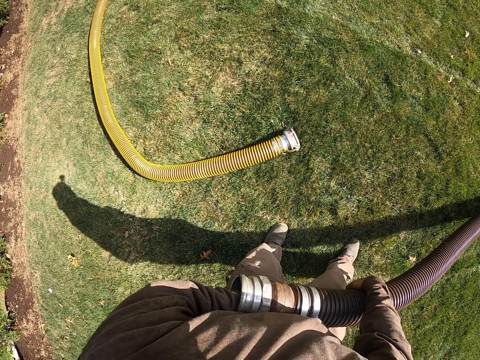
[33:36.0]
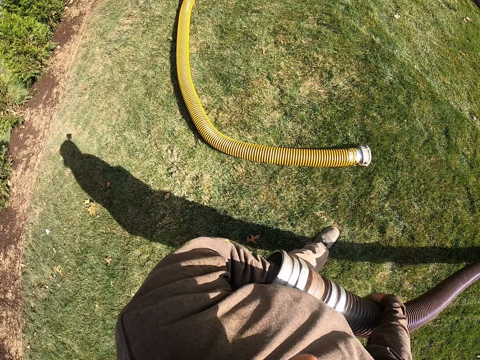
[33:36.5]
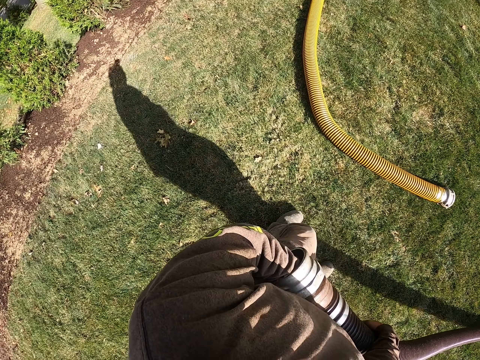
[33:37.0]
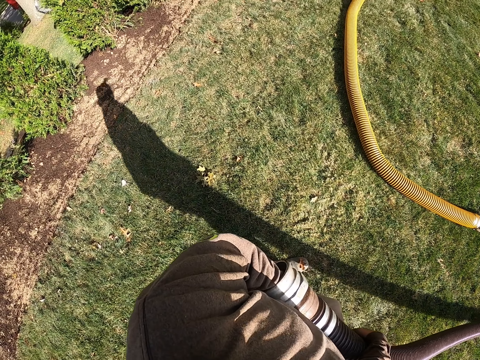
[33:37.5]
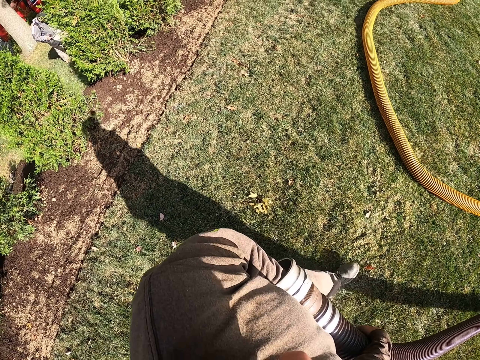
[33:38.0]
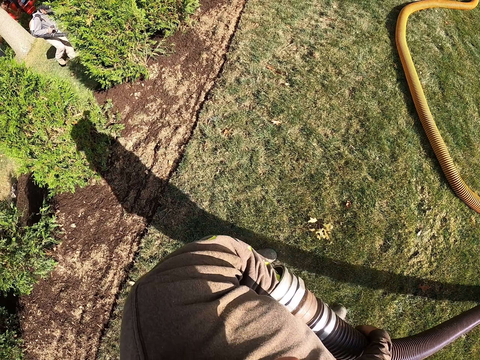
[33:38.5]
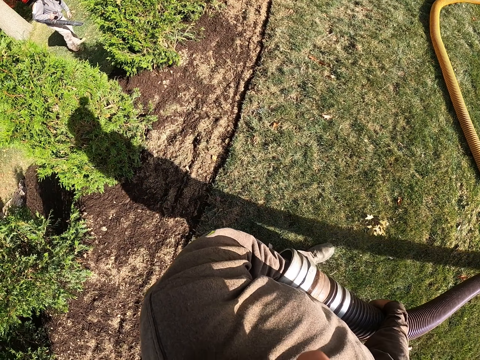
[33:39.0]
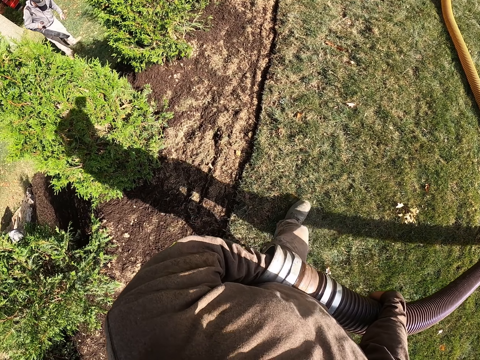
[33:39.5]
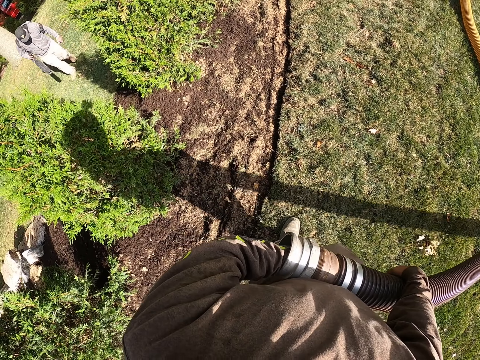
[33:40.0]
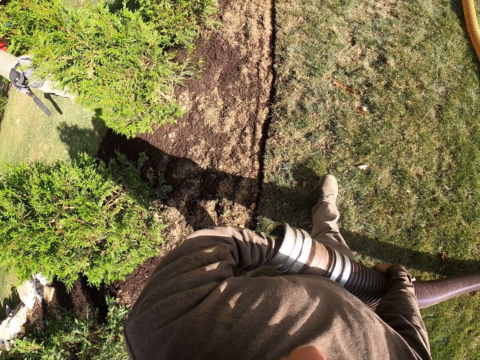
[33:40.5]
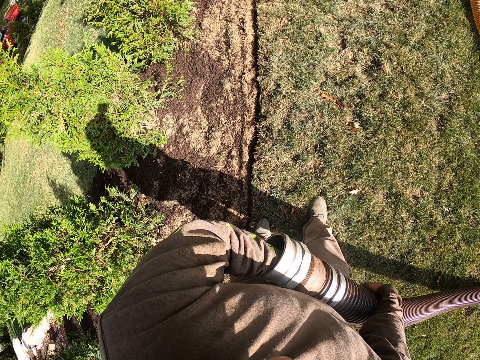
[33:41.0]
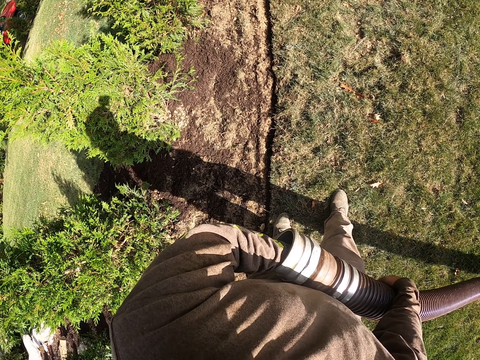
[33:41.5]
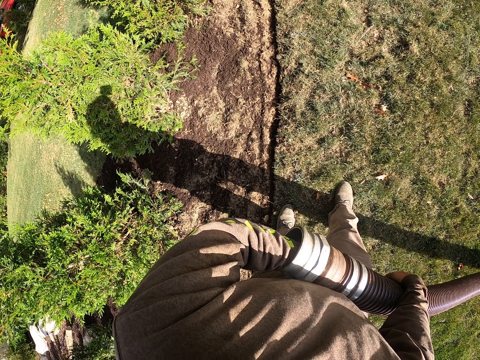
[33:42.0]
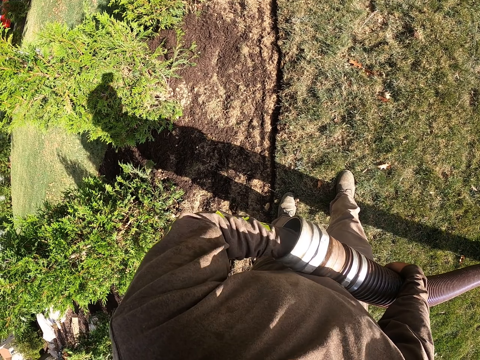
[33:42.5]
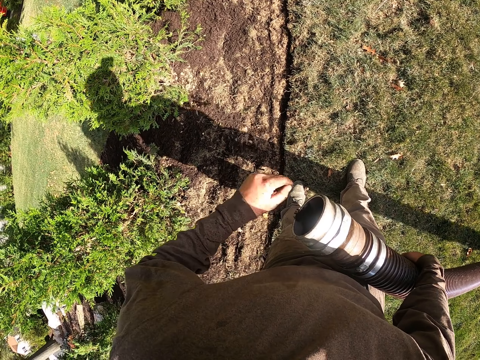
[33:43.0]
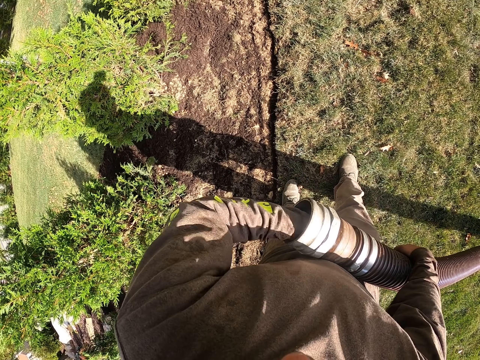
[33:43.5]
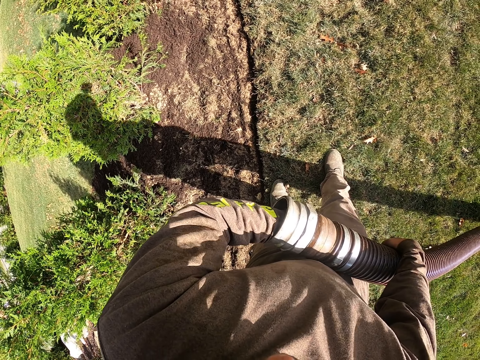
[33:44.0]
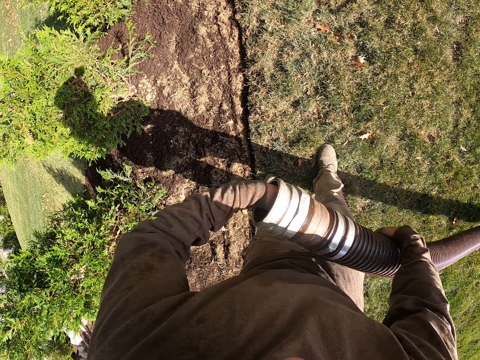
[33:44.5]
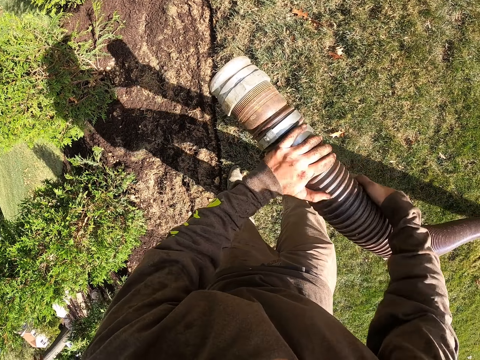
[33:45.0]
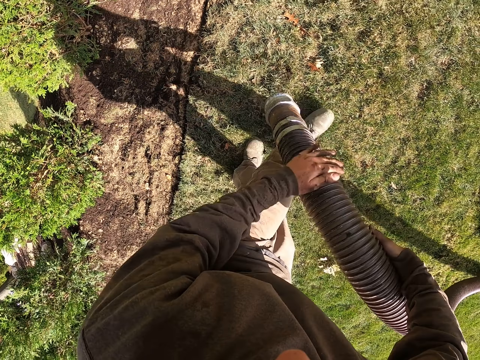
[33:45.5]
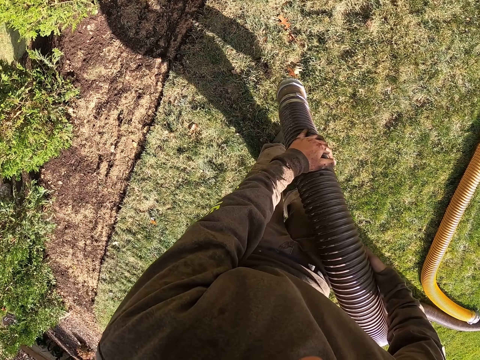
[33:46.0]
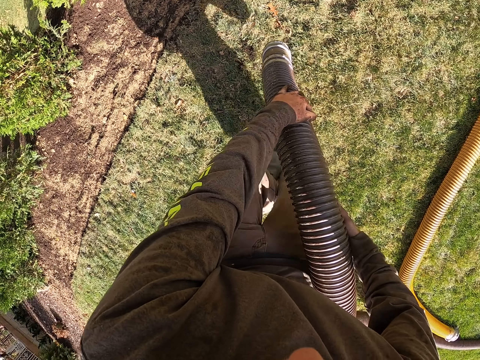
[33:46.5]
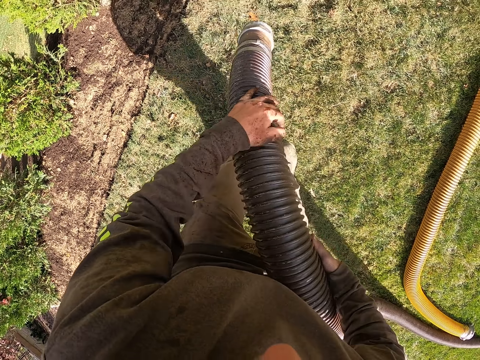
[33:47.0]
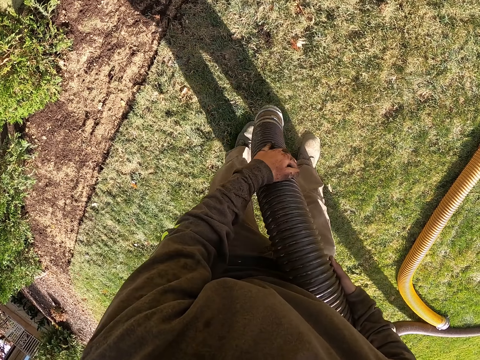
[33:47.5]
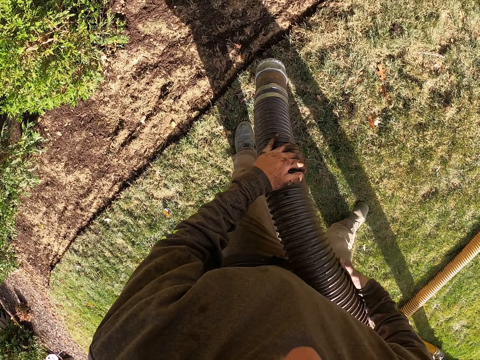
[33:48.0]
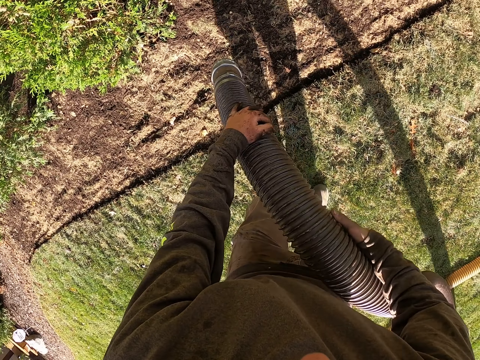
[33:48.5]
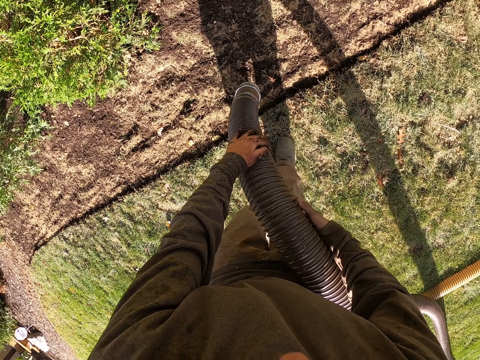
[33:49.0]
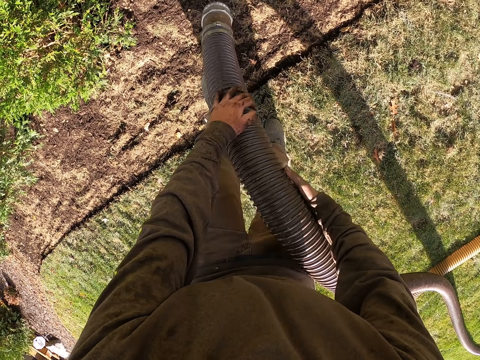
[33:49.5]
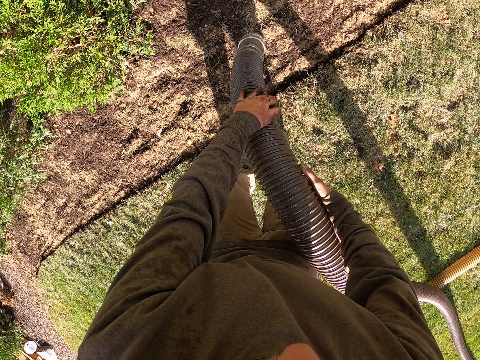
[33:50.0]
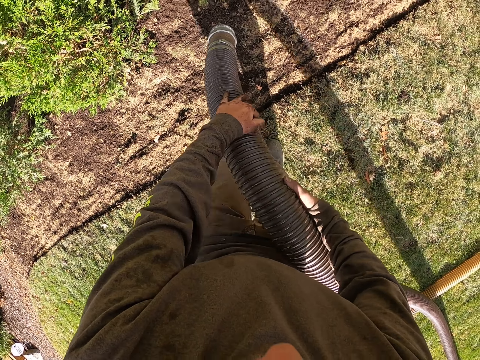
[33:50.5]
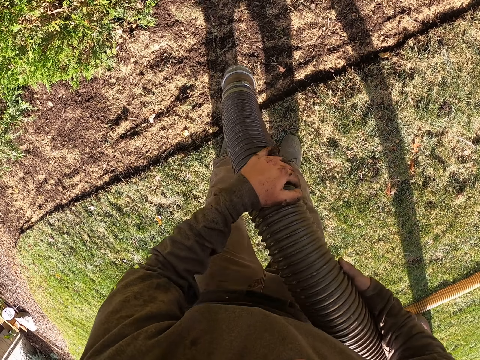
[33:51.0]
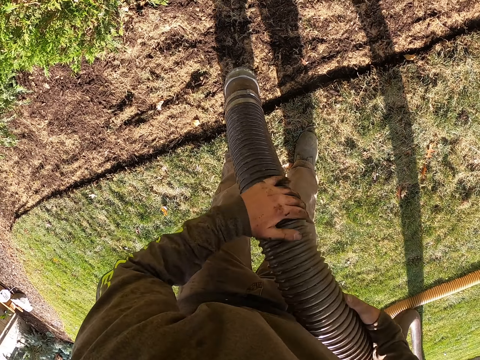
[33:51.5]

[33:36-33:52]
The camera wearer walks backwards. They pull the pipe. They walk left. They remove manure from the pipe. They pour fertilizer on the ground. They insert a hand in the pipe. They pour the fertilizer on the ground from the pipe. They walk right. They kick the pipe. They walk left. They kick the pipe.

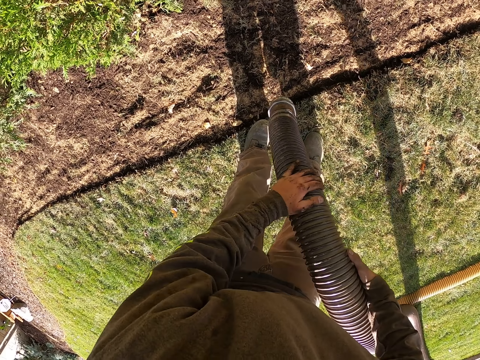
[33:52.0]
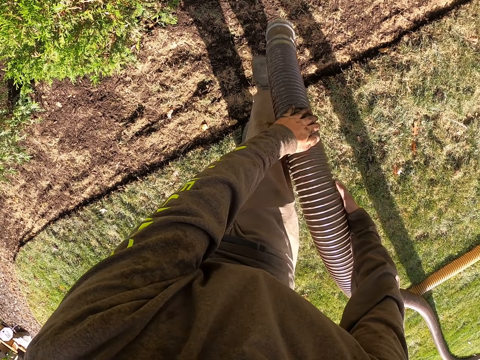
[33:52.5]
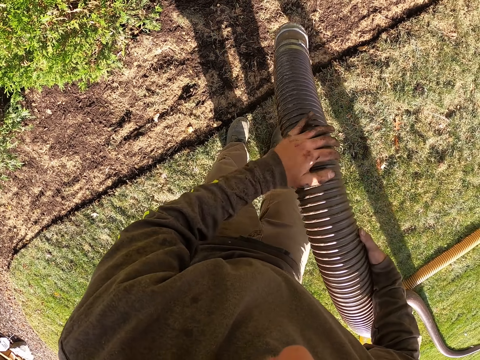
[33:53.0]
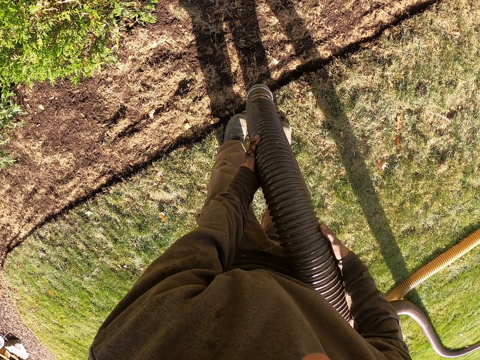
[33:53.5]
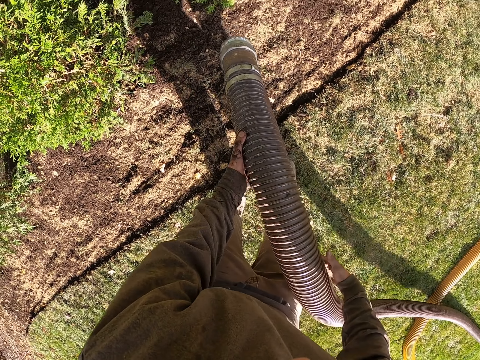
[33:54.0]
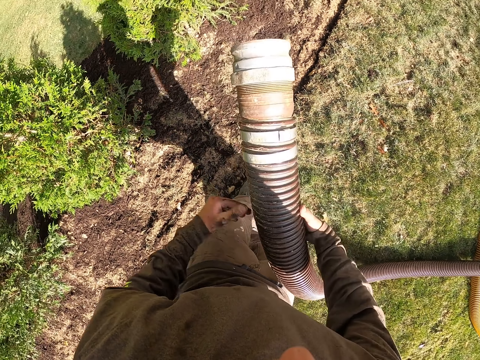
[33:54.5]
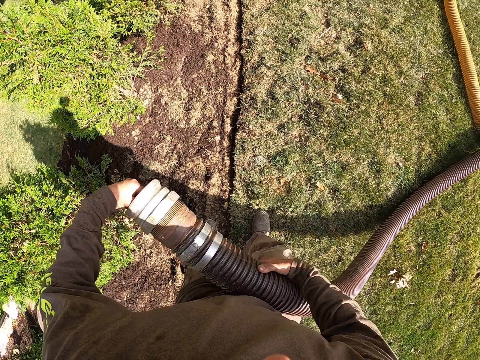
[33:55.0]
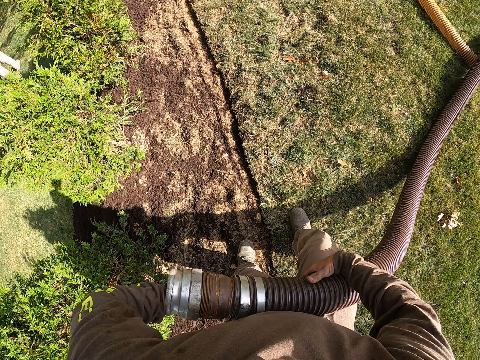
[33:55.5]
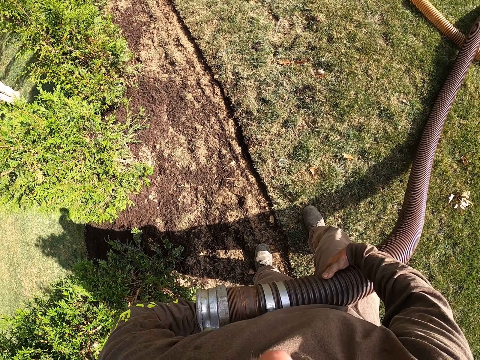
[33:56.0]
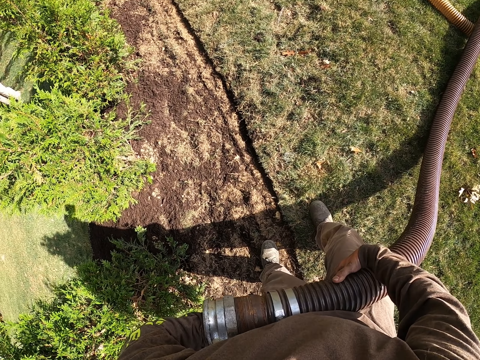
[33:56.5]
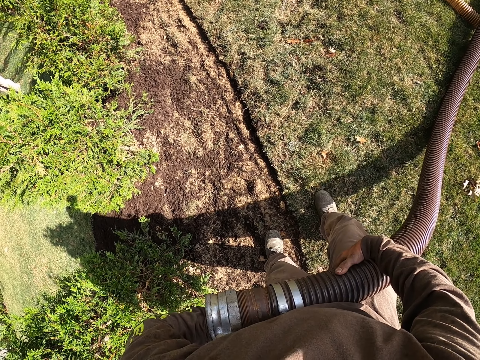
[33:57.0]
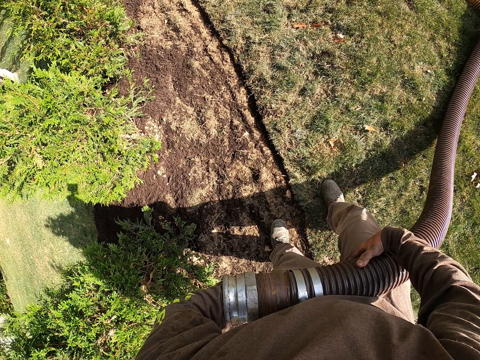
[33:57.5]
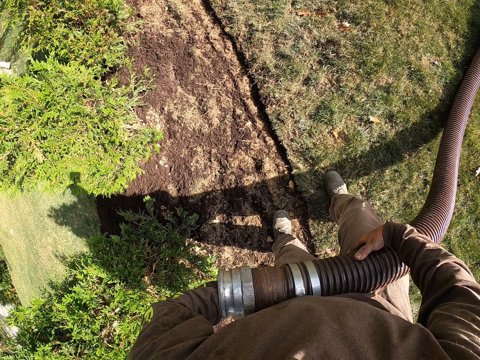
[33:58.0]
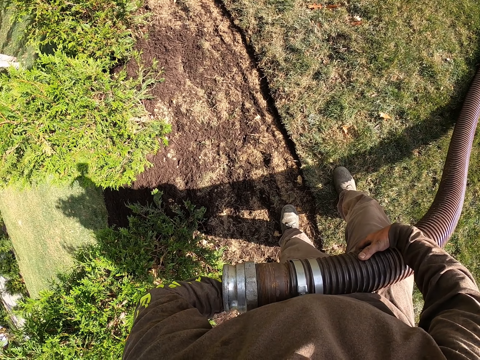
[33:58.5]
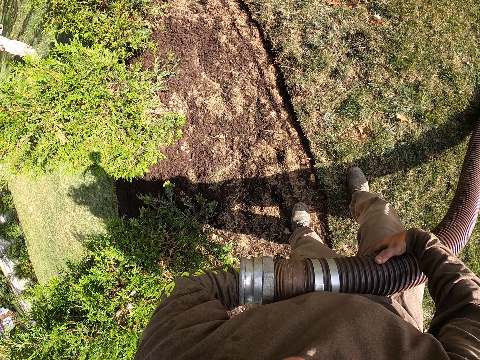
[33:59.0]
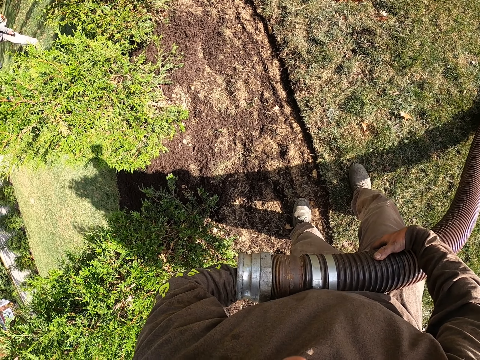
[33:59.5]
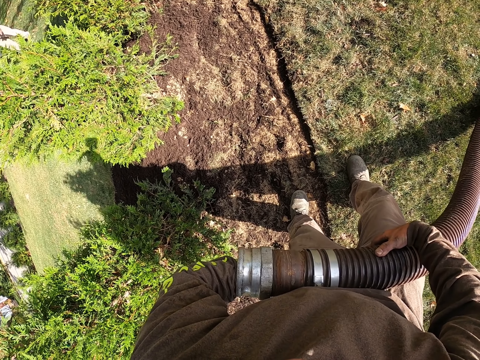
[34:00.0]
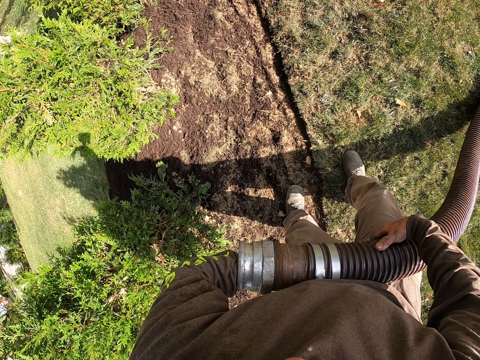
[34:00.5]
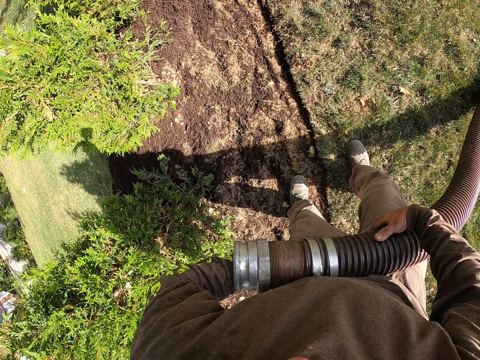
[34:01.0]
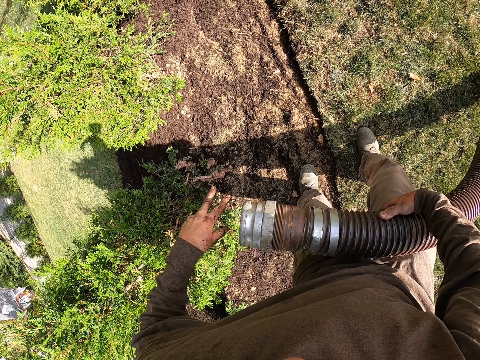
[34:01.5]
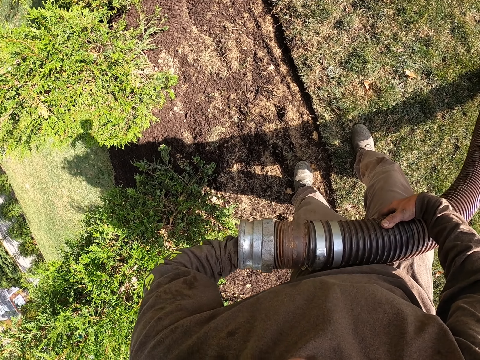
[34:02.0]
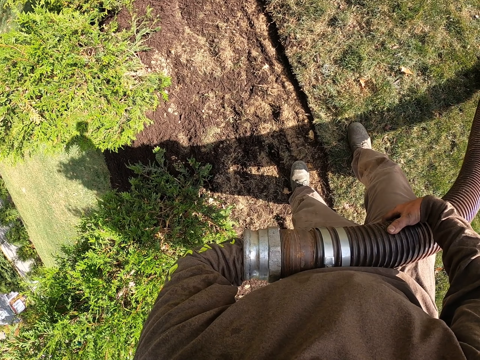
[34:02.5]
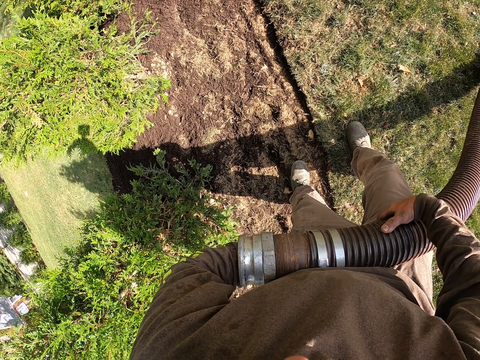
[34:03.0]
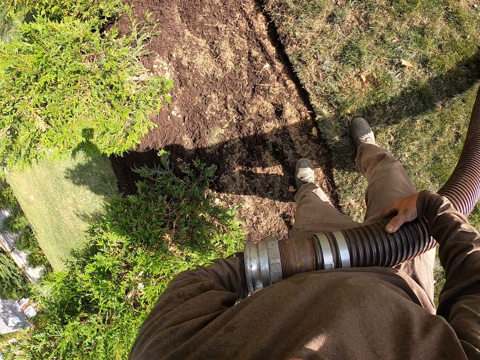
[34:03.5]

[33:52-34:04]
The camera wearer hits the pipe on the ground. They kick the pipe. They put a hand in the pipe. They pour fertilizer on the ground from the pipe. They remove manure. They put the hand in the pipe.
